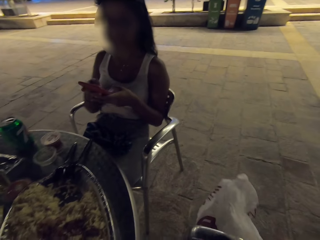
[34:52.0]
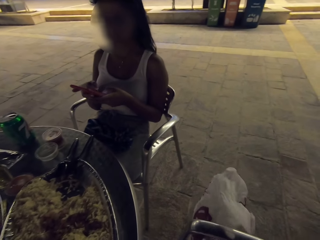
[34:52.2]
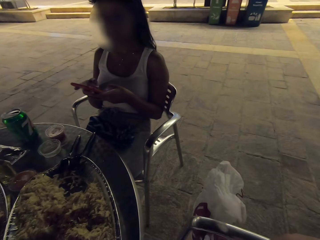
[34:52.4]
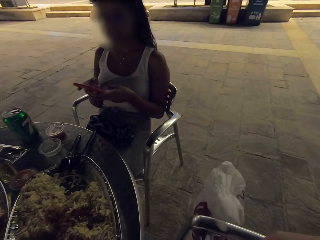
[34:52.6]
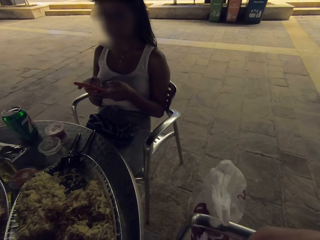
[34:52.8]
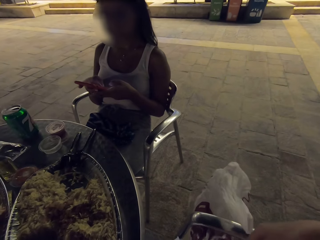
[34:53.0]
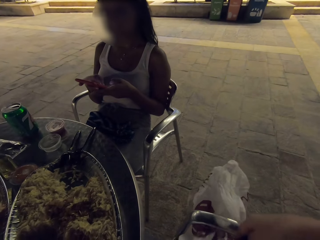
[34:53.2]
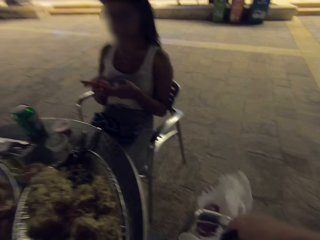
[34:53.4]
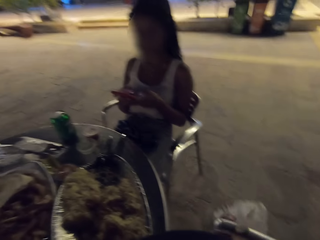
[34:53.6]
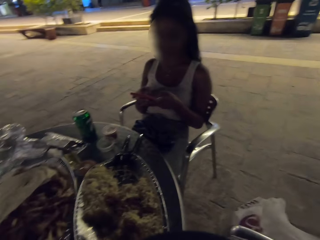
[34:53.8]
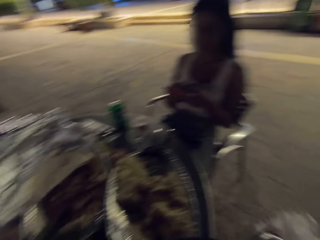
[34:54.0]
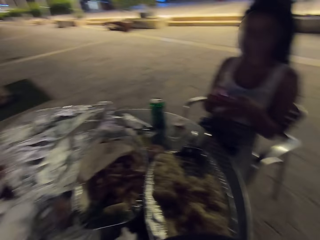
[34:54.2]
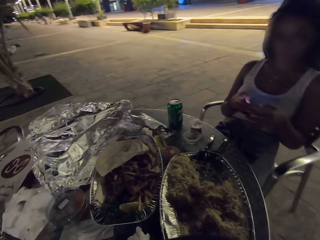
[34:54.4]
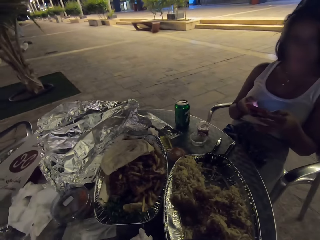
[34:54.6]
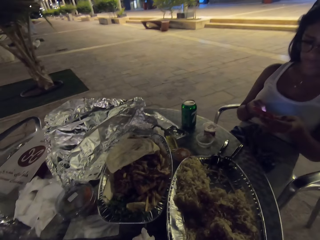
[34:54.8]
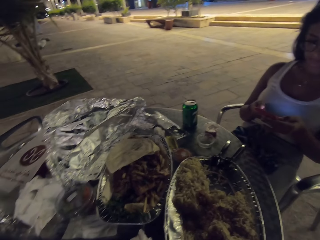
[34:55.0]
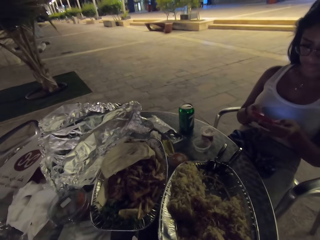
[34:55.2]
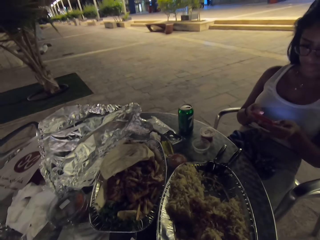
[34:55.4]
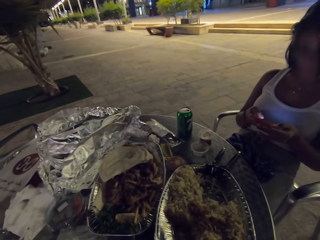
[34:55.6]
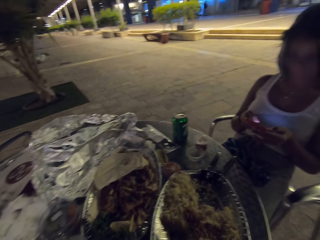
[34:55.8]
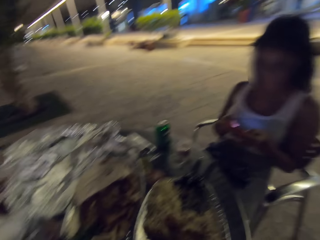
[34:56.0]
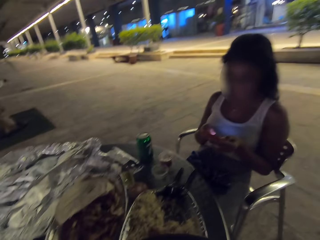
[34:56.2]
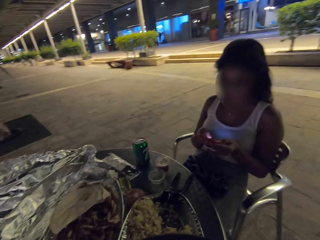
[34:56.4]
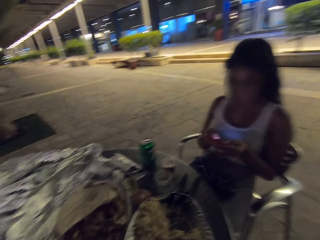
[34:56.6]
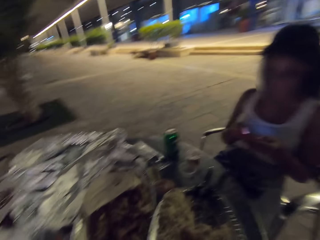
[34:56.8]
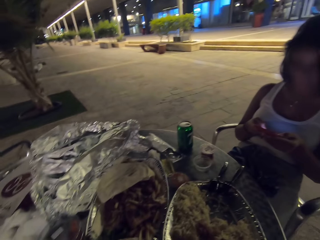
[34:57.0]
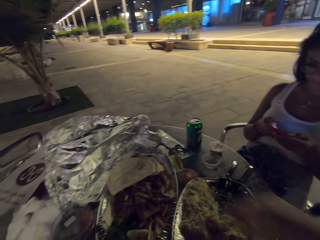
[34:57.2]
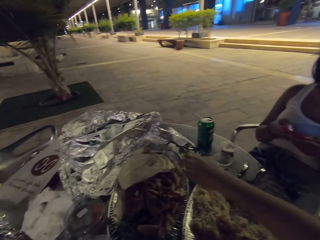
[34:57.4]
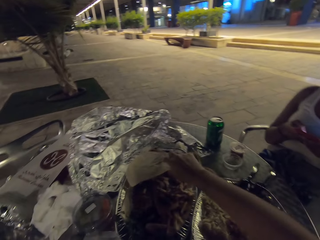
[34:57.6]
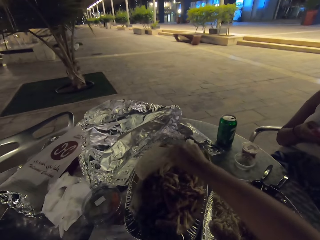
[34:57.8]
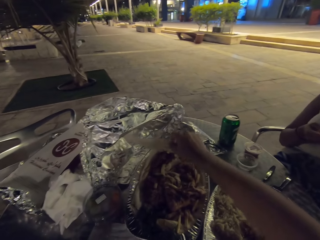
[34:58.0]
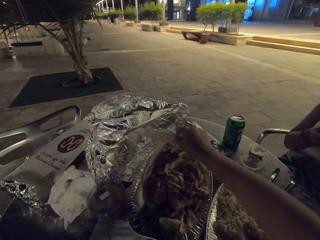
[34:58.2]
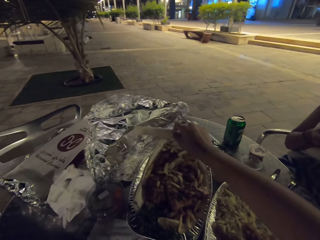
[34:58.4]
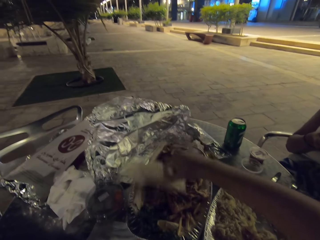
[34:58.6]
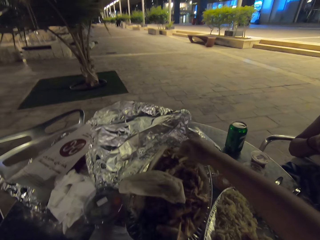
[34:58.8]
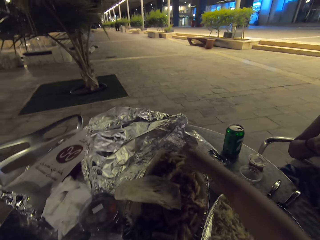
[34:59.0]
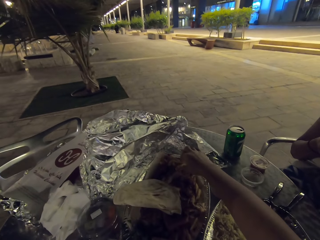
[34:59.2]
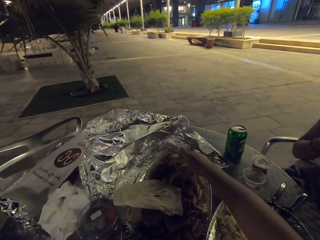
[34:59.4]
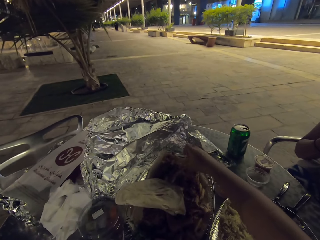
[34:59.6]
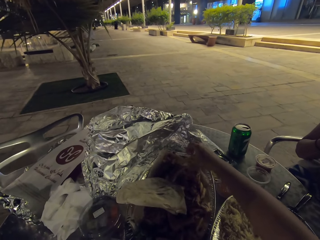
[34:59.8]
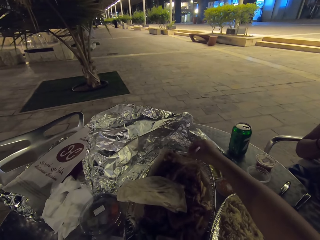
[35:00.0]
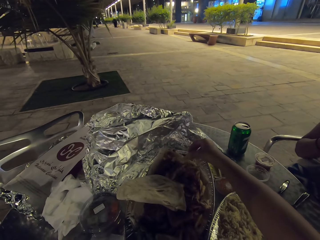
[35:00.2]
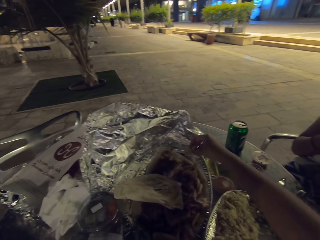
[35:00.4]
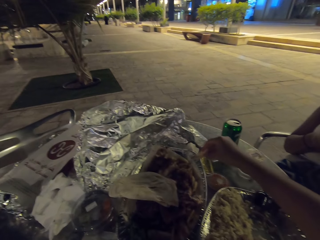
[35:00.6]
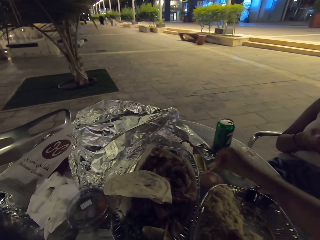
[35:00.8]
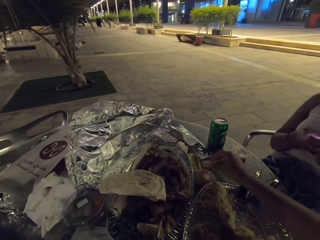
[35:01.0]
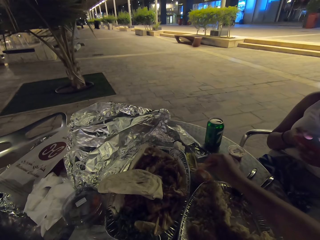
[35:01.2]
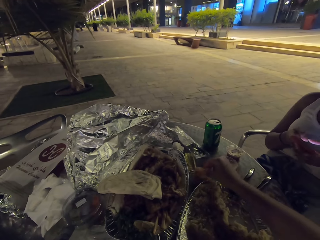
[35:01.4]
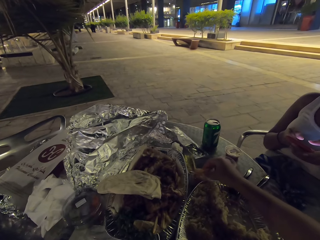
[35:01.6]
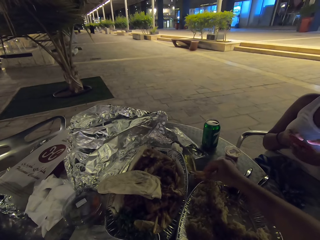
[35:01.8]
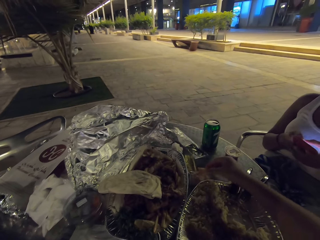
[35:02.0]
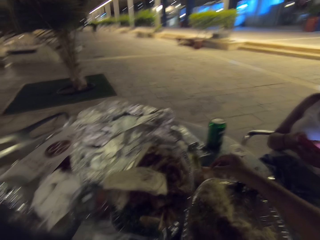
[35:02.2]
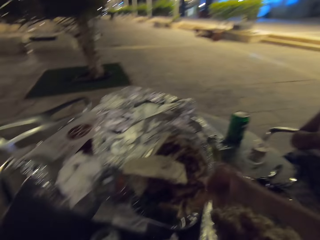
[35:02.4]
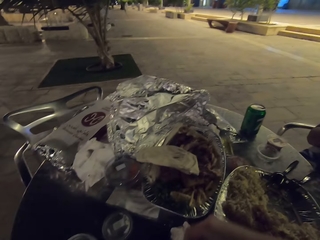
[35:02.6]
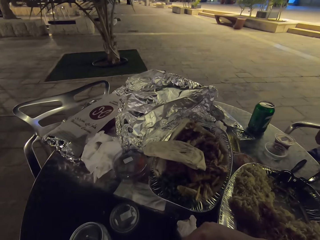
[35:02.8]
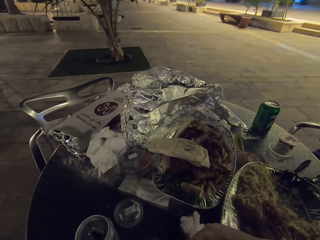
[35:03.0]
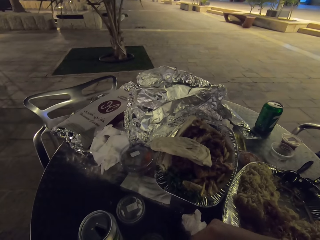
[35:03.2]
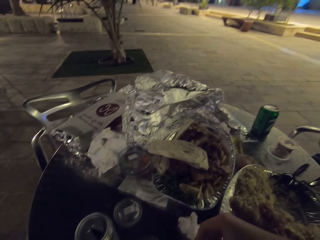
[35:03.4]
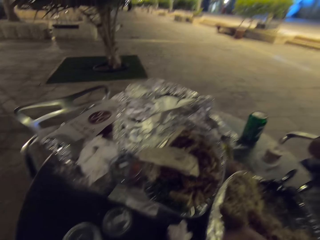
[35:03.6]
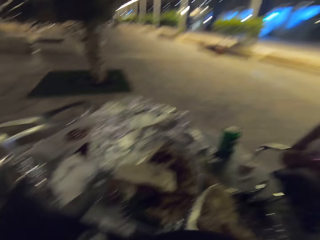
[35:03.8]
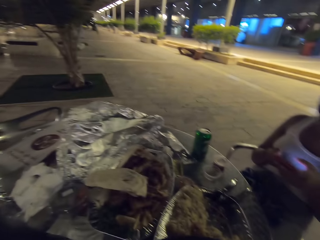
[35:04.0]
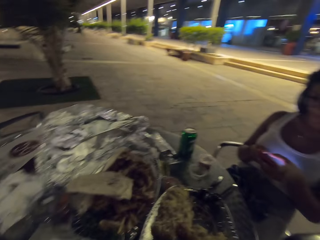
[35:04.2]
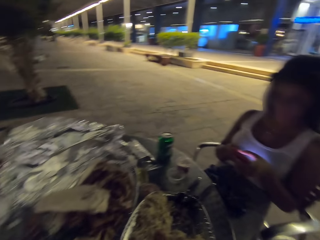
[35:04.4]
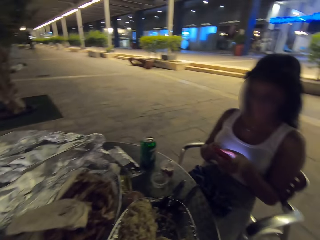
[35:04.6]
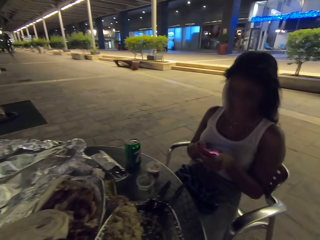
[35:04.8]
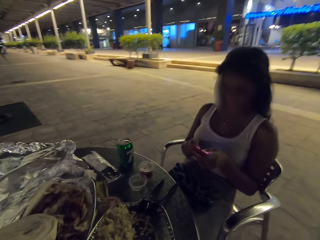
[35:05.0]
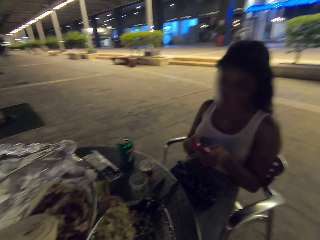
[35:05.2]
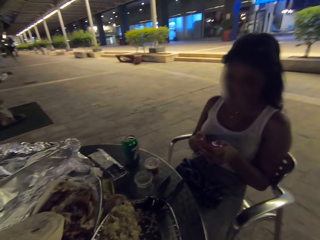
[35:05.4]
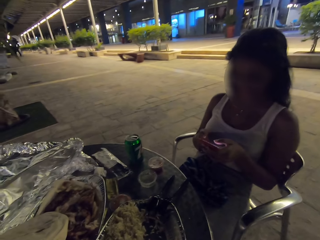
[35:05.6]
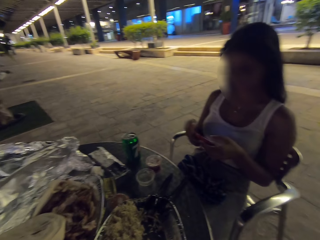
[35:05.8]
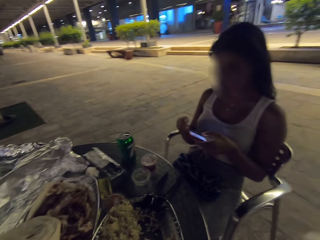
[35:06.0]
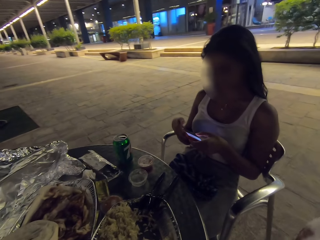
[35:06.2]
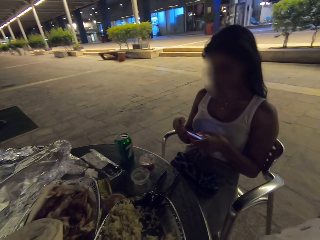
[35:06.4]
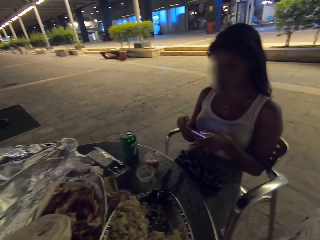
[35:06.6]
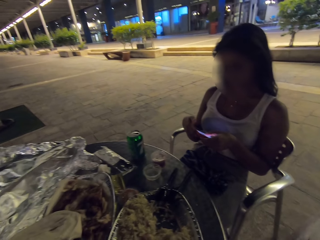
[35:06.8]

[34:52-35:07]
The camera wearer puts the cutlery in a paper. They eat the food in the table. They eat the fries.

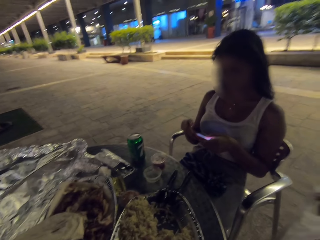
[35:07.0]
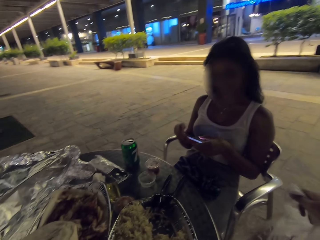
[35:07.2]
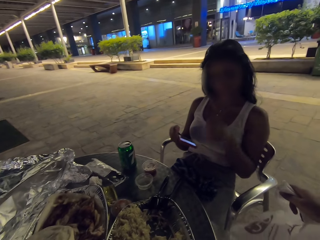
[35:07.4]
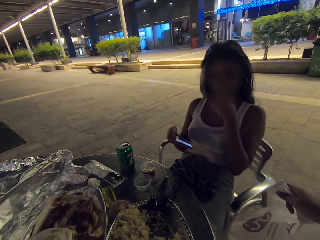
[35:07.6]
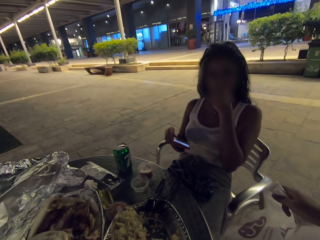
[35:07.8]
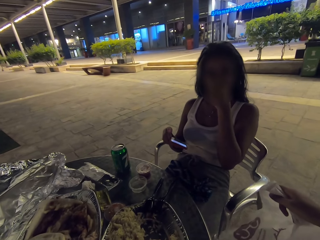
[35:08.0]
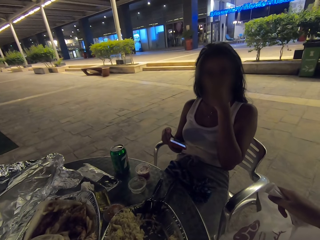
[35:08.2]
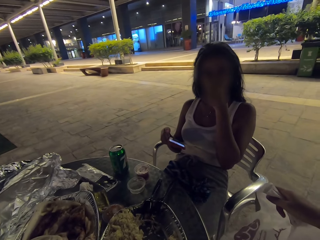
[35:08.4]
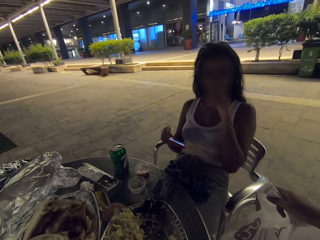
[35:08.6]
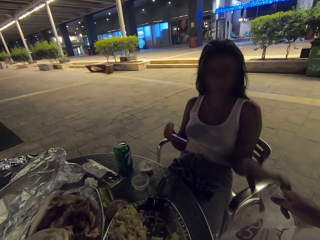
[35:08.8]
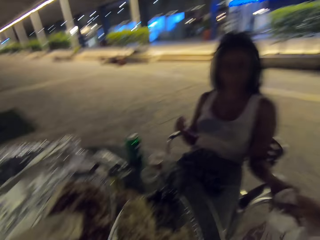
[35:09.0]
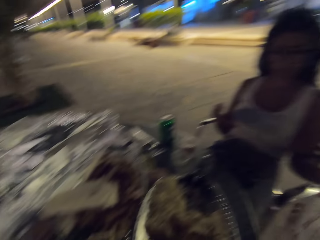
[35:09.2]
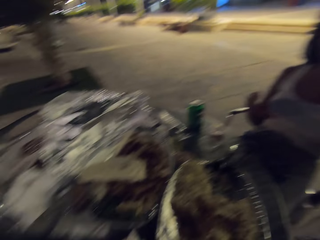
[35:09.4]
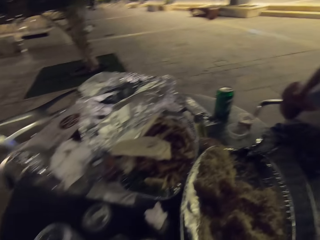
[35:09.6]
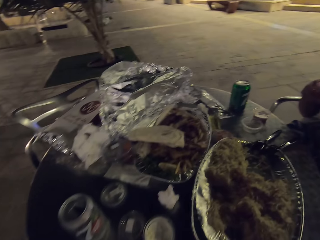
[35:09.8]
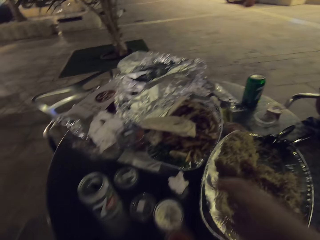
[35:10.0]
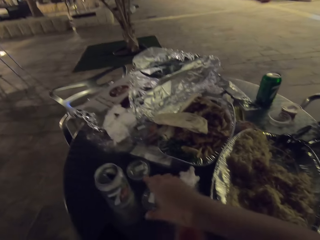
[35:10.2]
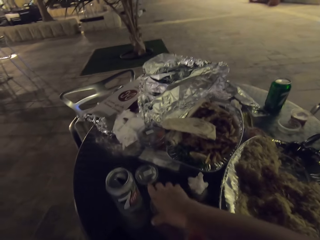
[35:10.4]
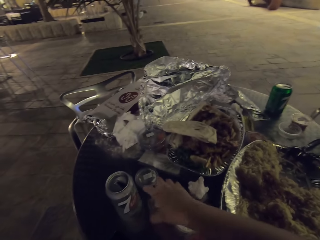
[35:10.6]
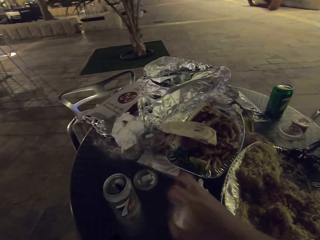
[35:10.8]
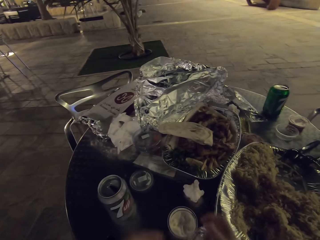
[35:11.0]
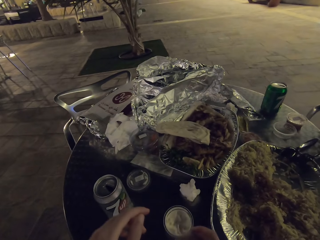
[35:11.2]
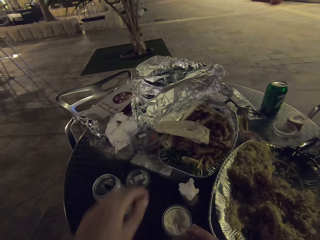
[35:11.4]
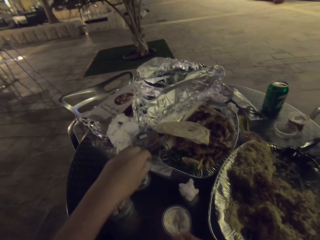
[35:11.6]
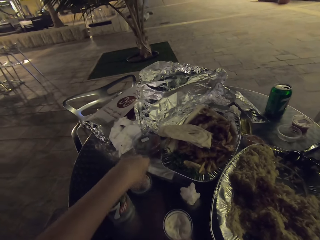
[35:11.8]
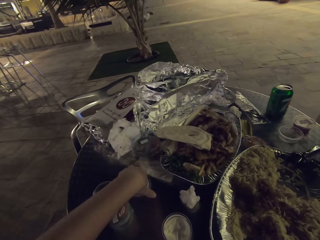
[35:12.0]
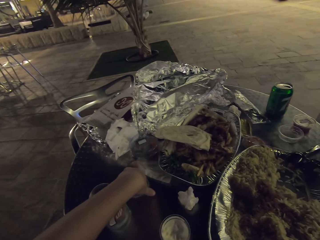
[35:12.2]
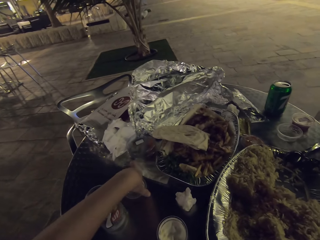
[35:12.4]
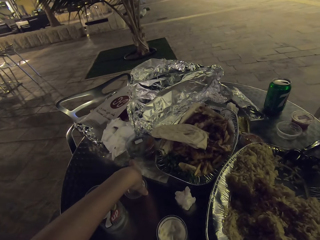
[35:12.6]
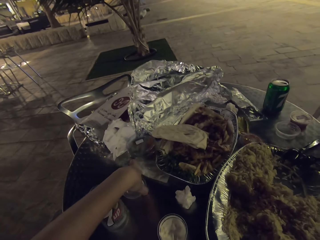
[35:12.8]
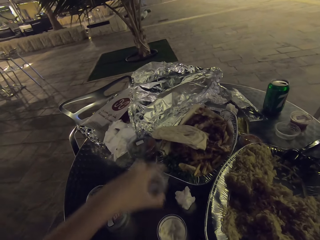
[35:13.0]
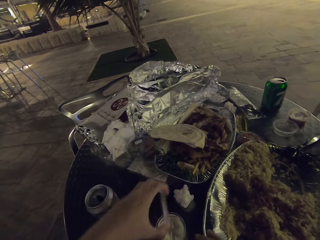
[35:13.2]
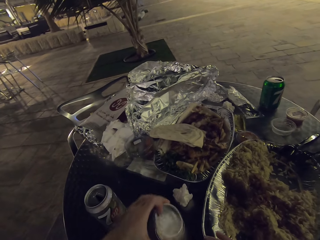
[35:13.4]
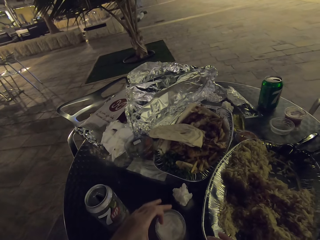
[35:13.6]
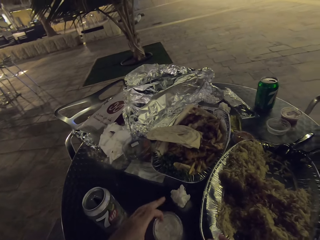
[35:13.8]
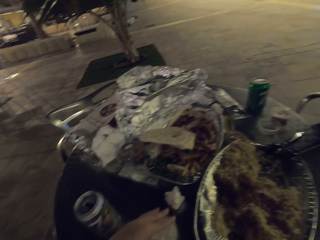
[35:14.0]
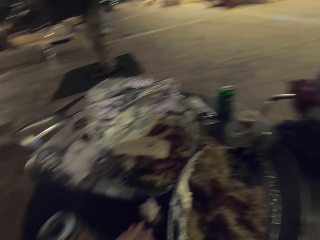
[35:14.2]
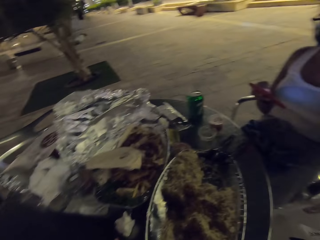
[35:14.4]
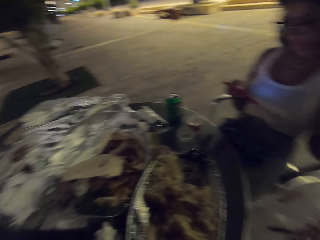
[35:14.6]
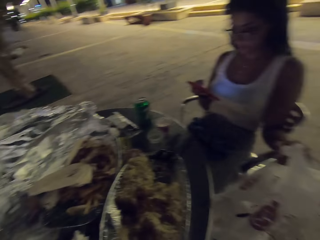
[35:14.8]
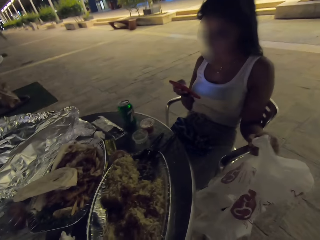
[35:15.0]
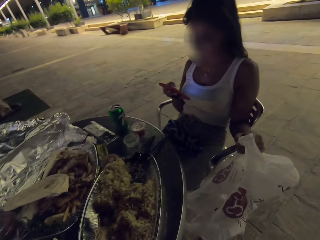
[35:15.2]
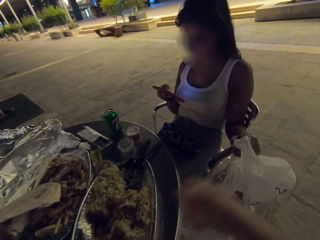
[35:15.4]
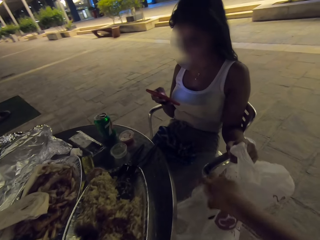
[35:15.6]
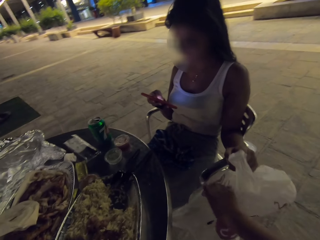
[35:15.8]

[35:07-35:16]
A woman takes a paper from the camera wearer. The camera wearer takes the container lid.
